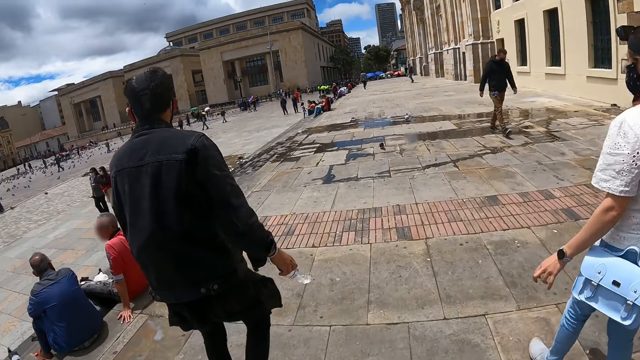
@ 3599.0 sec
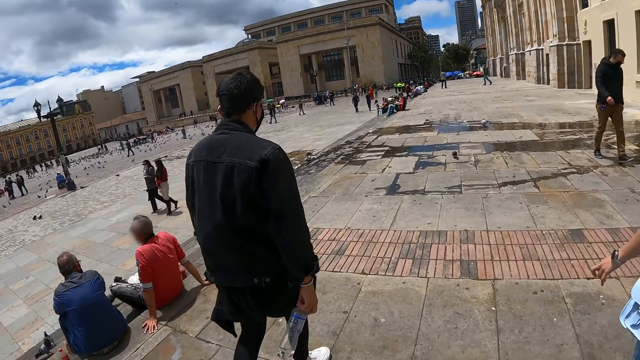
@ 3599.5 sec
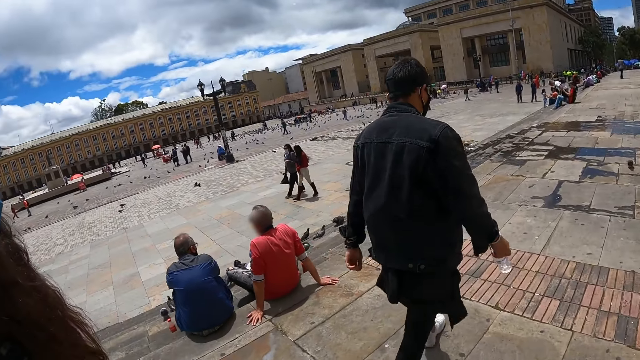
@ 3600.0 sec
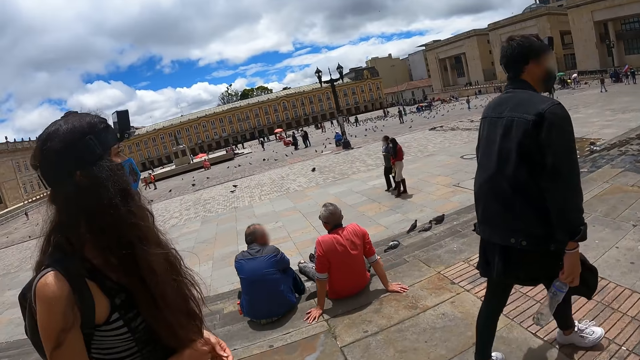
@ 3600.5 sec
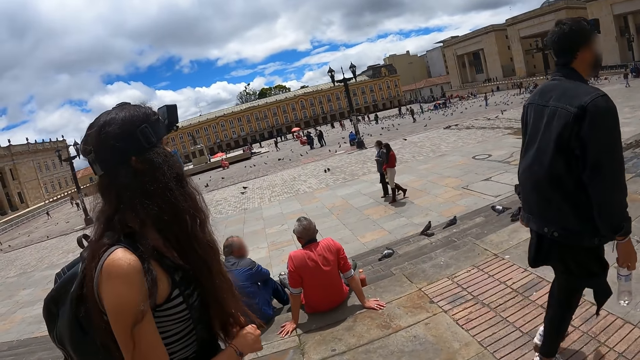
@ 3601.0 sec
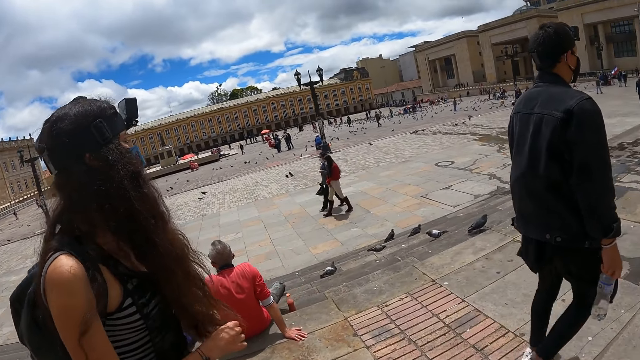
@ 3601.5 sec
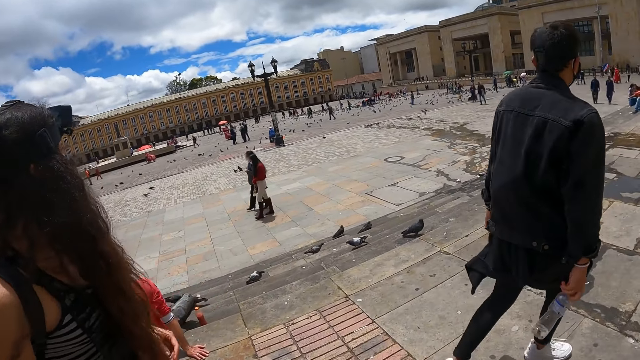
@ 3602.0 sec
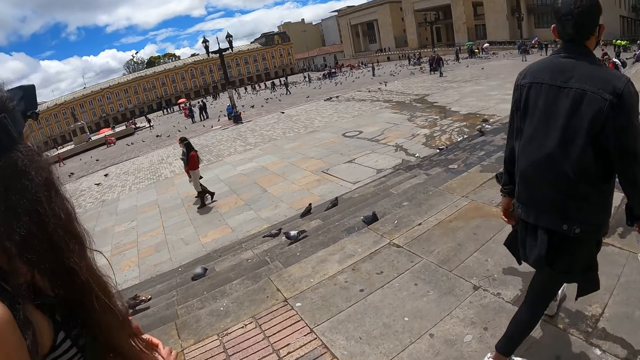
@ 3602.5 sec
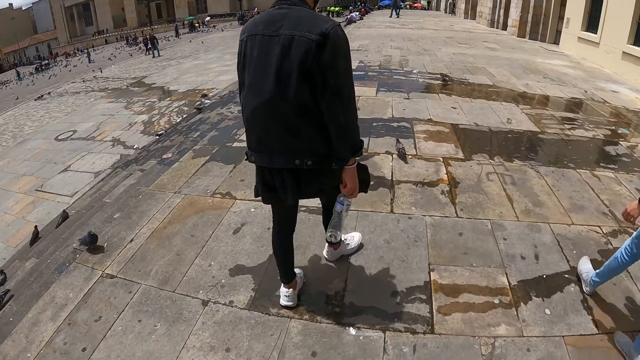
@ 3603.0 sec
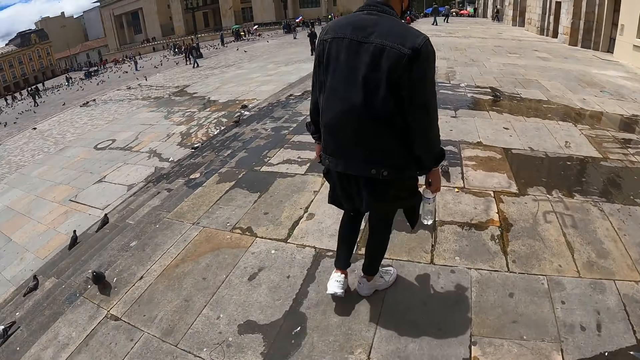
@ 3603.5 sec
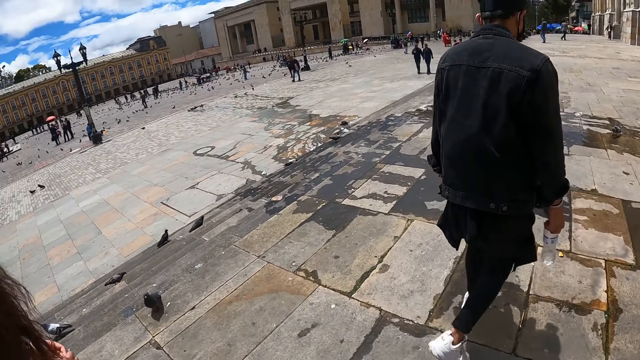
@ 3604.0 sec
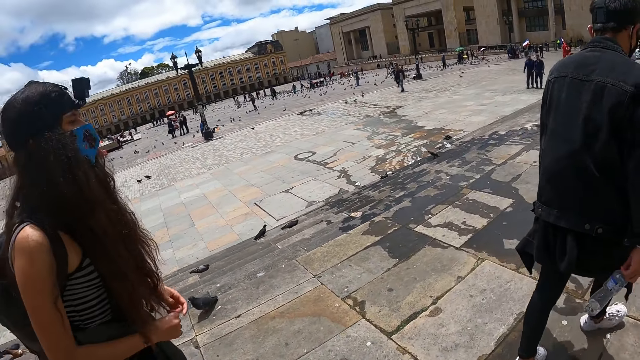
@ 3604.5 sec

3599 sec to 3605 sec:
The camera wearer walks around the compound.

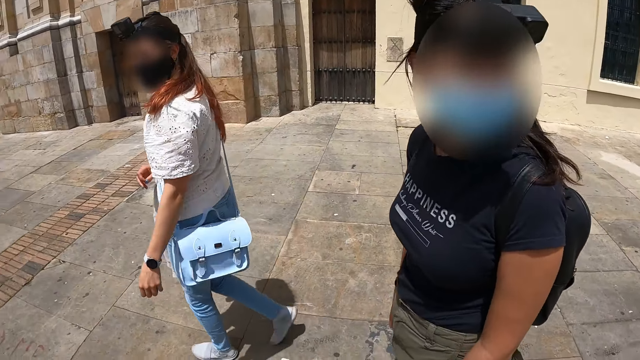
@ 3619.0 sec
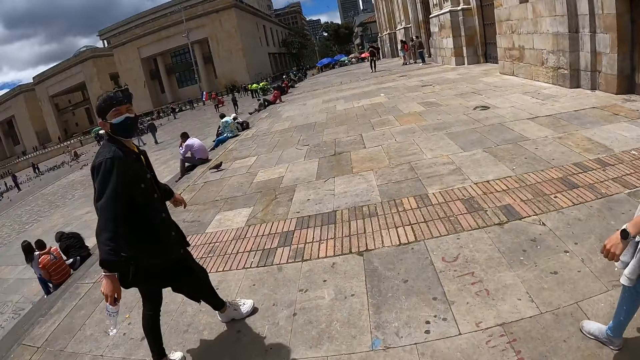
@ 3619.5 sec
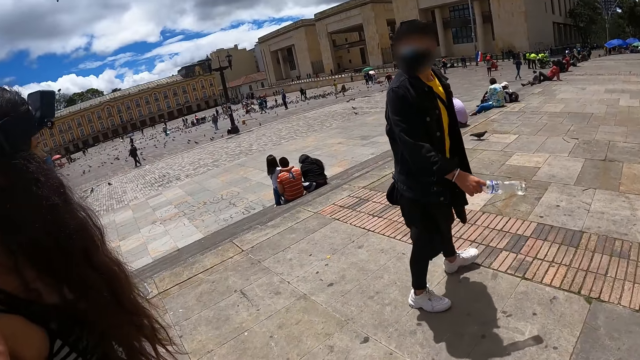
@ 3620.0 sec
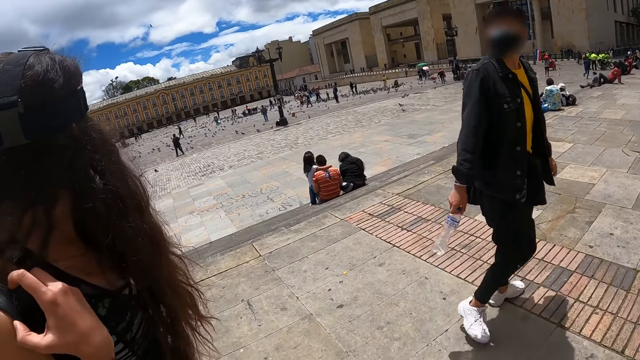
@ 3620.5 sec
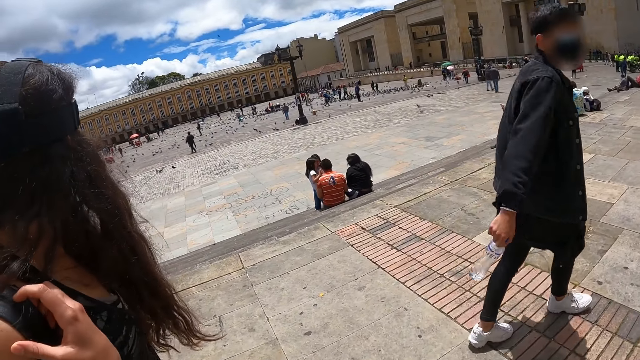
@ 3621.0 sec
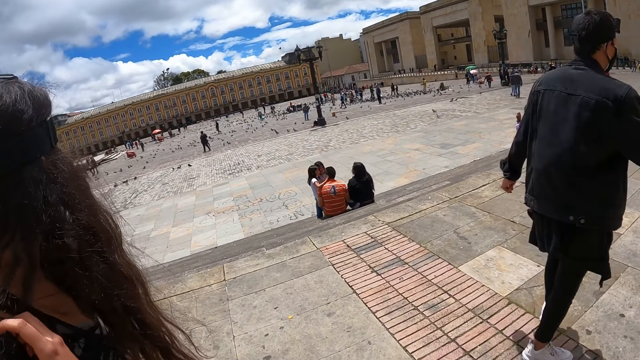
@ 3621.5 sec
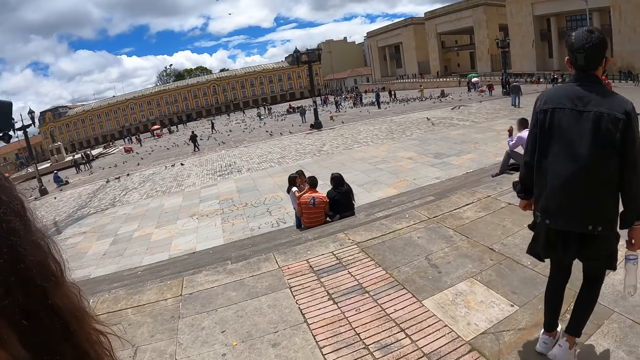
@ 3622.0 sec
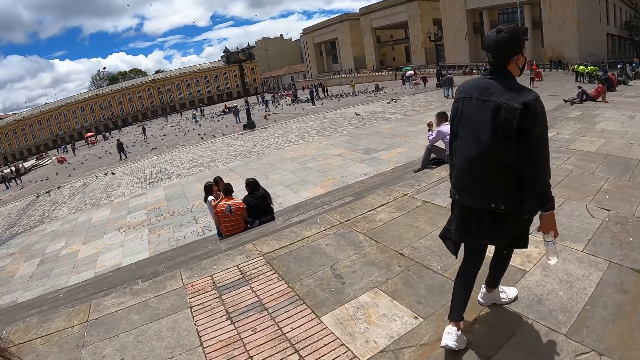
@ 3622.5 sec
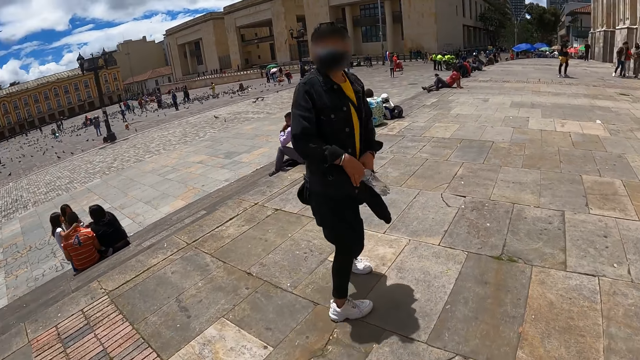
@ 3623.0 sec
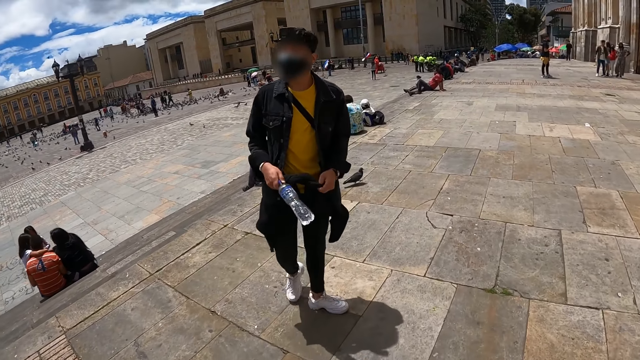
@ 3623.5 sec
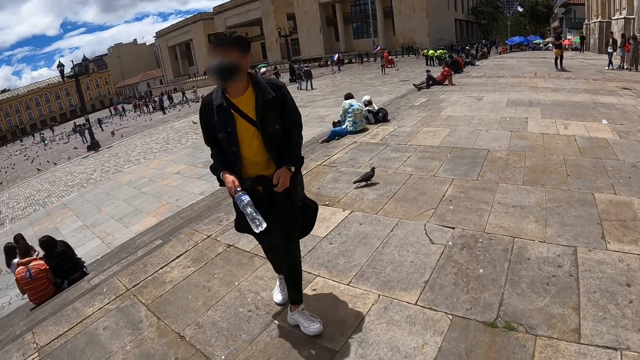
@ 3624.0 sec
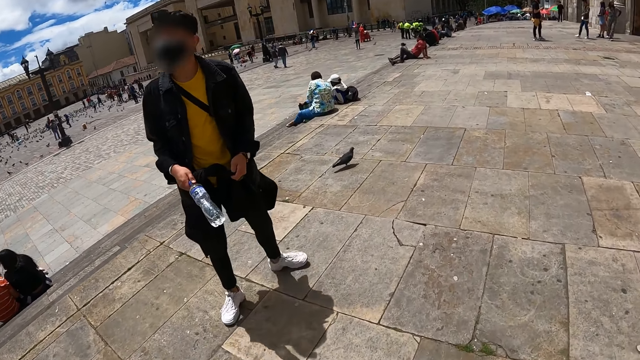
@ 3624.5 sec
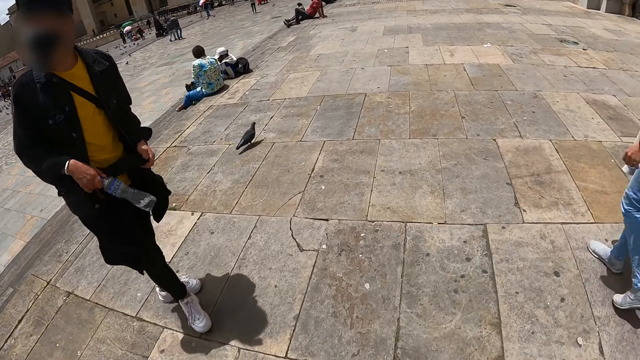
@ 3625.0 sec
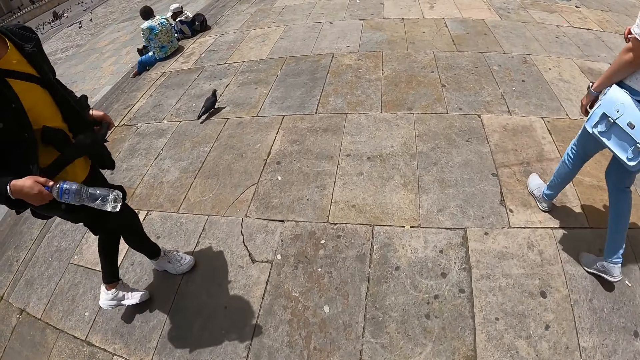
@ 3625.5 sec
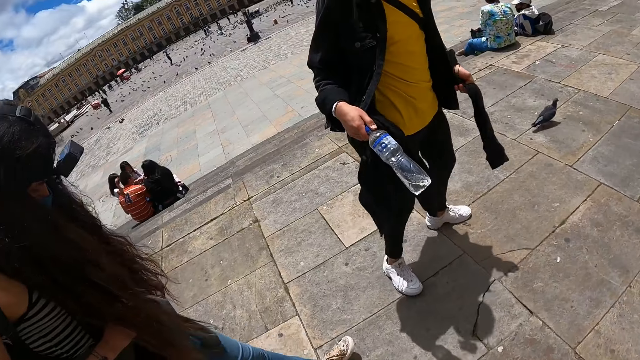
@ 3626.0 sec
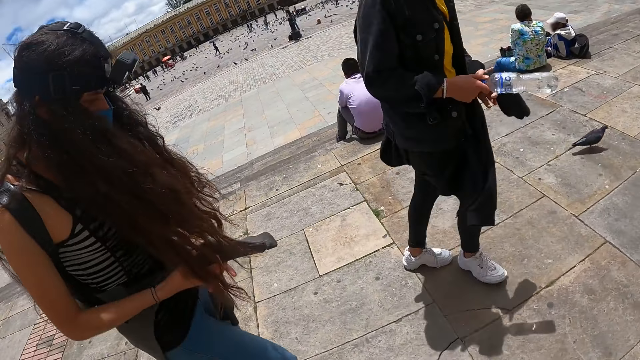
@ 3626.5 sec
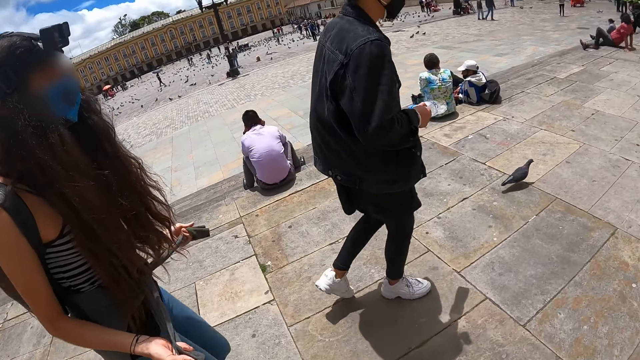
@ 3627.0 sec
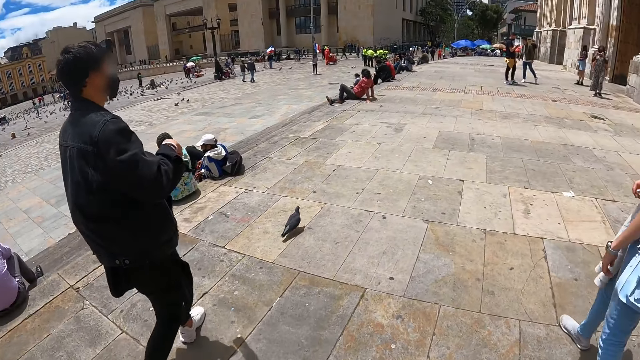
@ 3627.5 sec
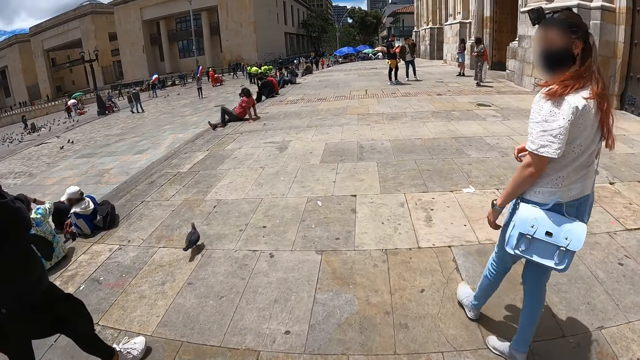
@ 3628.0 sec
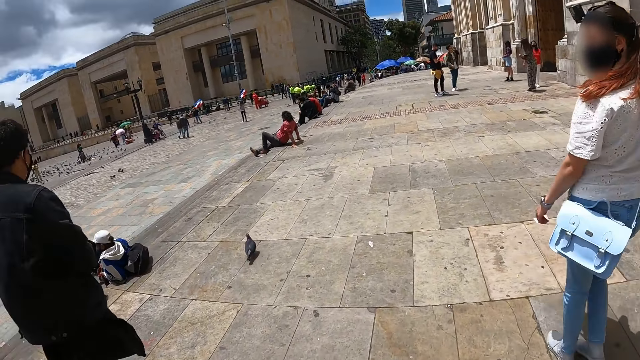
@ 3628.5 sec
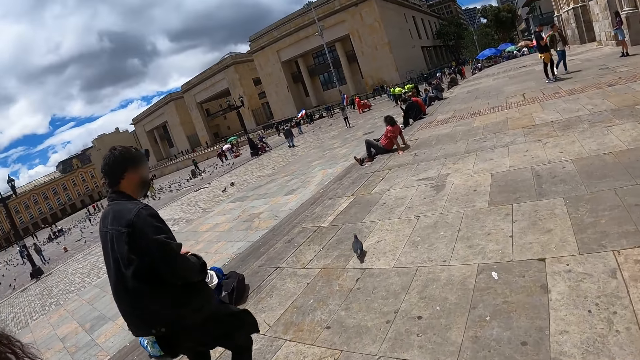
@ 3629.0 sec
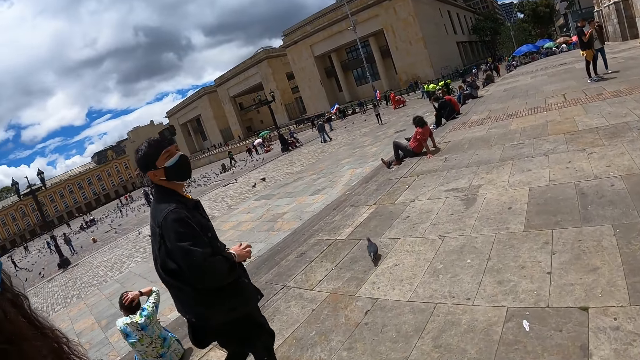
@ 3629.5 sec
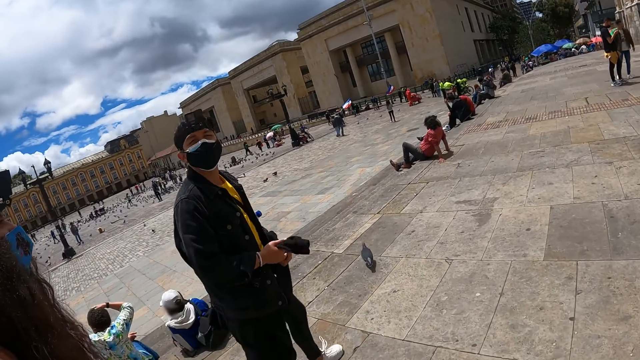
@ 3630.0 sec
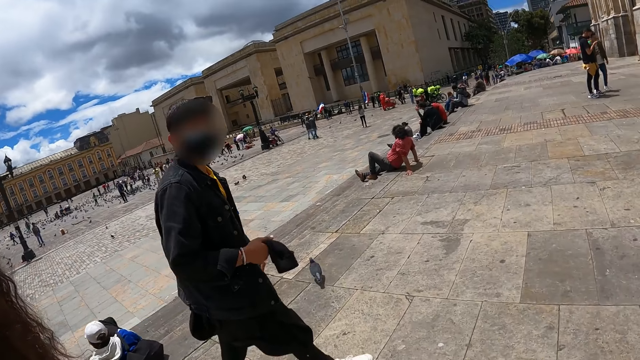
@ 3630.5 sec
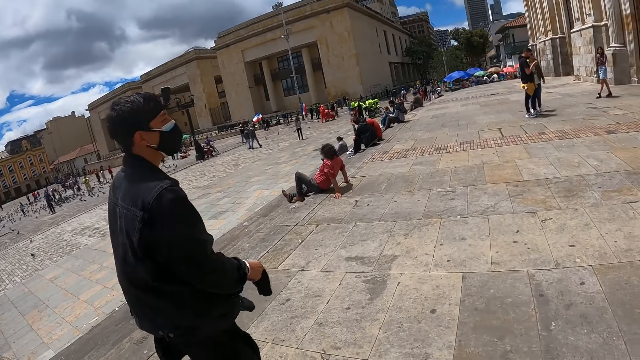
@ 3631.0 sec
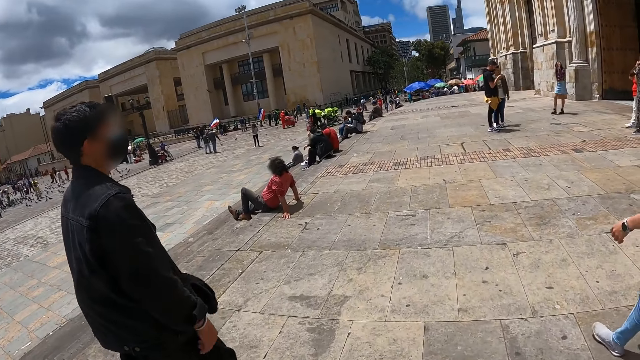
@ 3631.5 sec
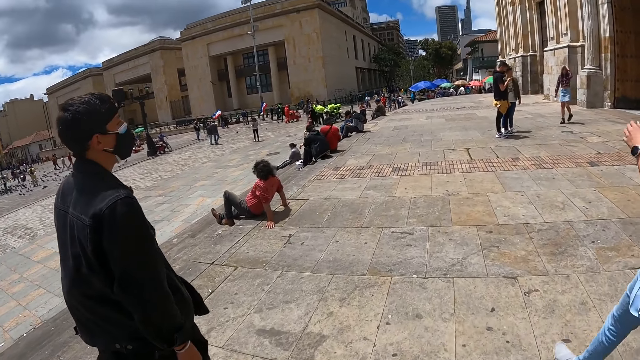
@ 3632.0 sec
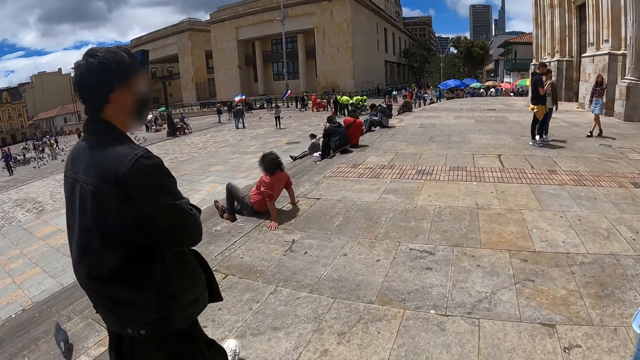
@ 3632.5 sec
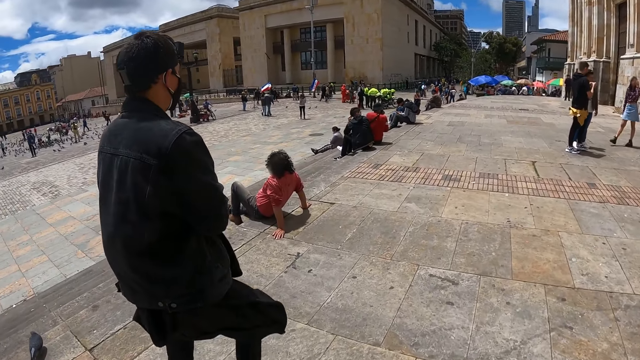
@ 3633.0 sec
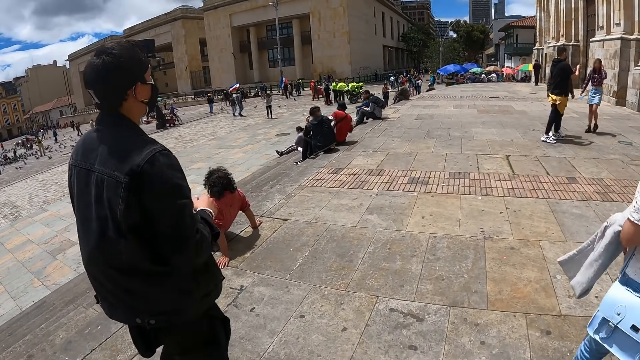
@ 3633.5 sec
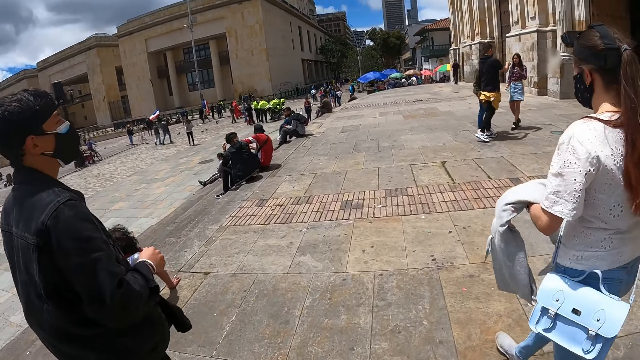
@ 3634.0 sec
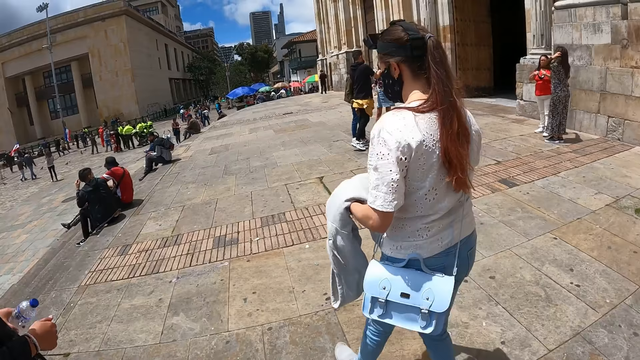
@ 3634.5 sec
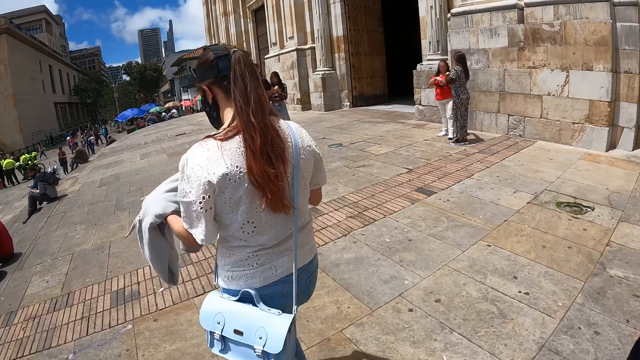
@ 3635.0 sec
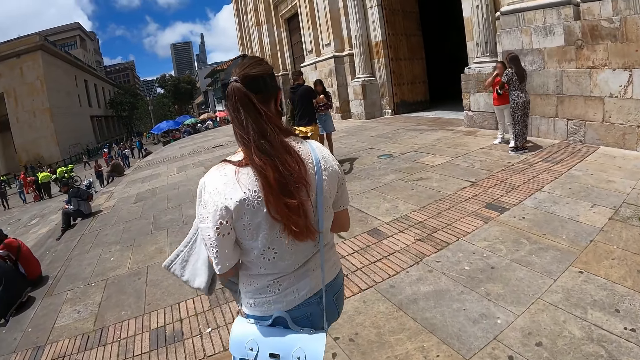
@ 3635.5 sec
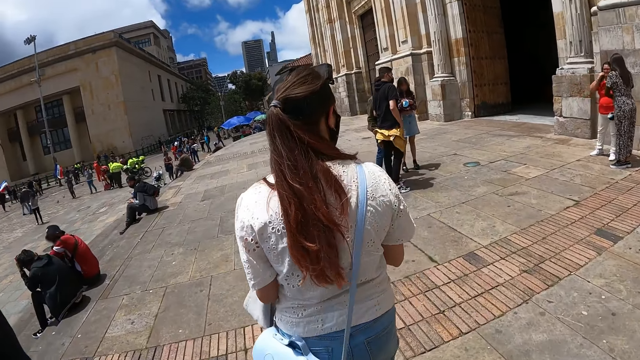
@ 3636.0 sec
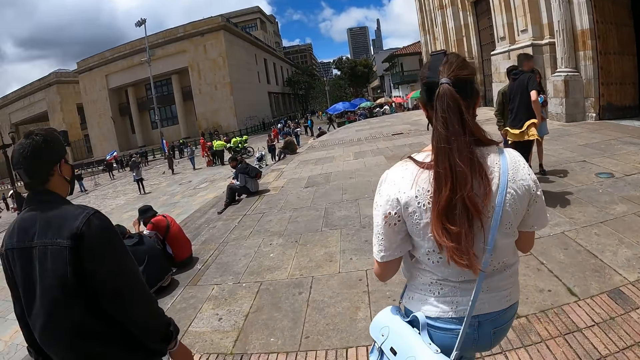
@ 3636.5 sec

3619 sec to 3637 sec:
The camera wearer walks around the compound. They look at a man.
